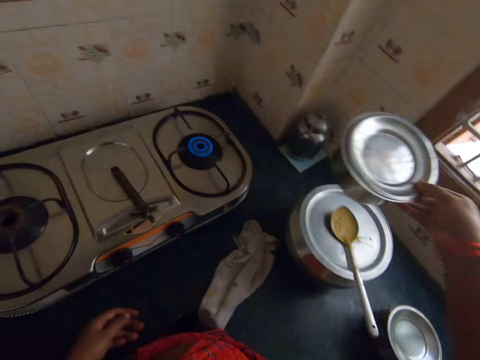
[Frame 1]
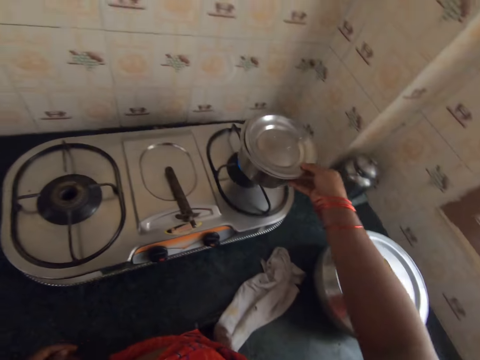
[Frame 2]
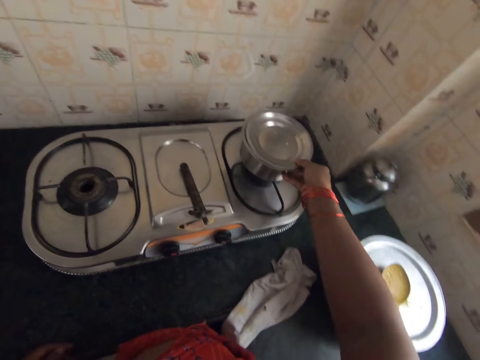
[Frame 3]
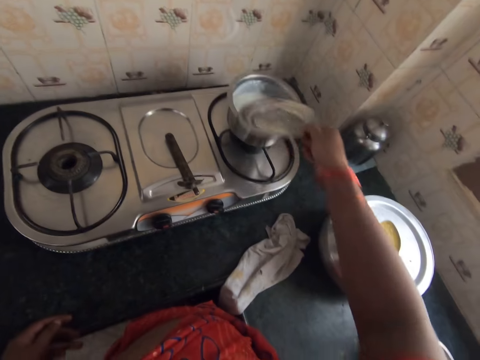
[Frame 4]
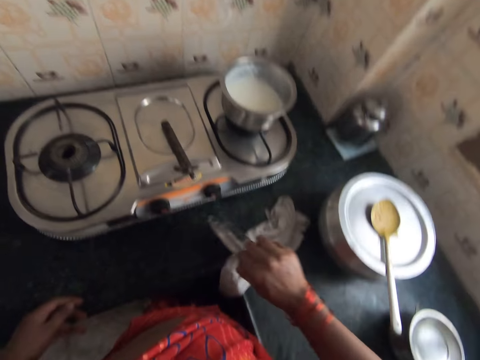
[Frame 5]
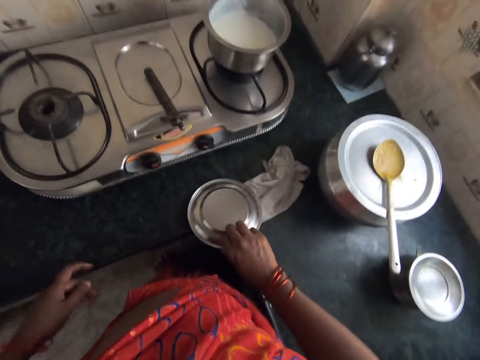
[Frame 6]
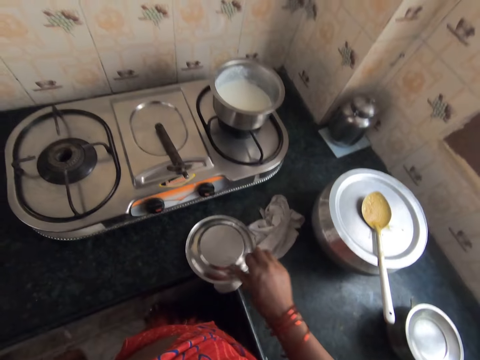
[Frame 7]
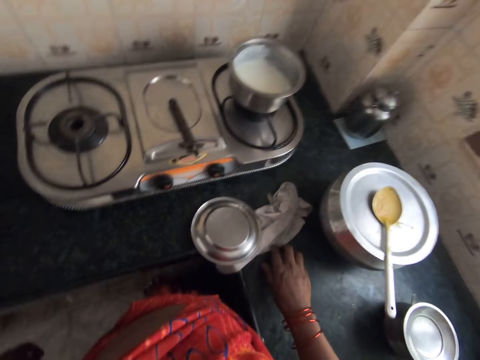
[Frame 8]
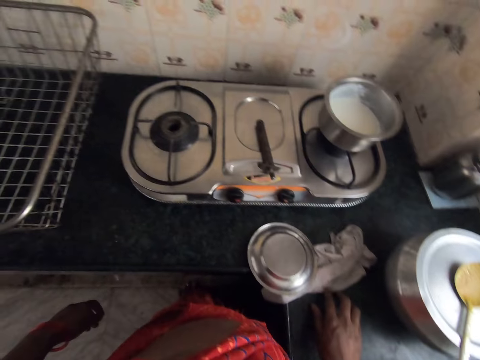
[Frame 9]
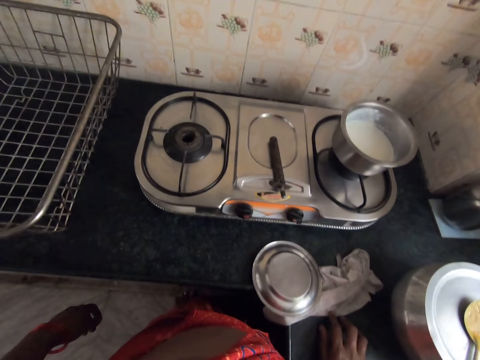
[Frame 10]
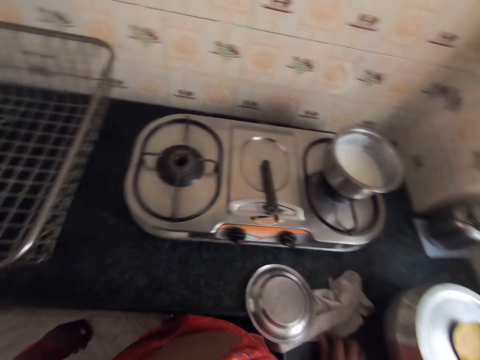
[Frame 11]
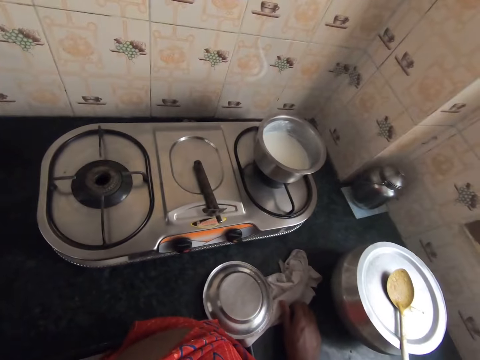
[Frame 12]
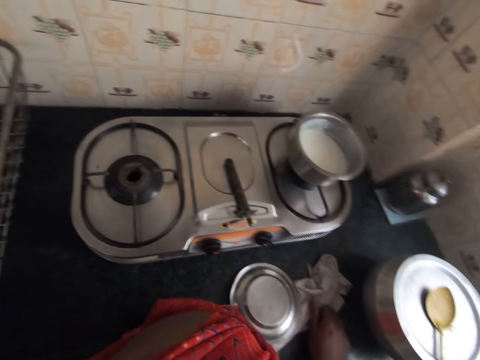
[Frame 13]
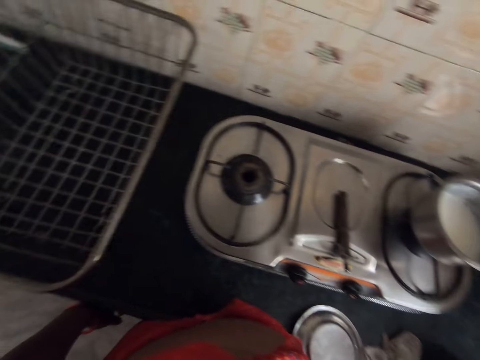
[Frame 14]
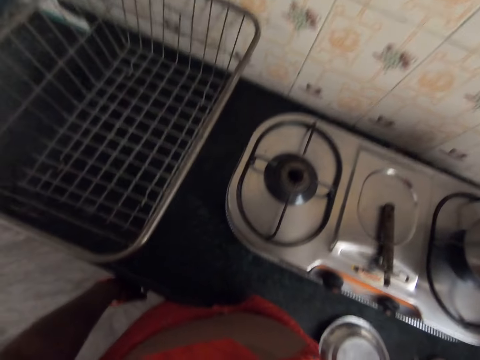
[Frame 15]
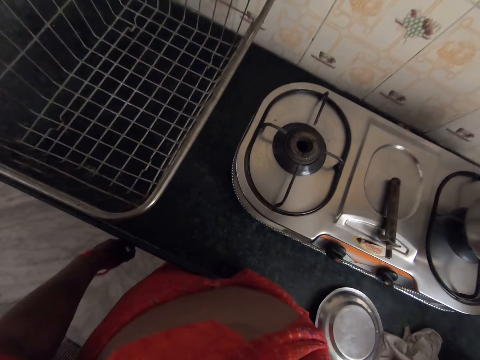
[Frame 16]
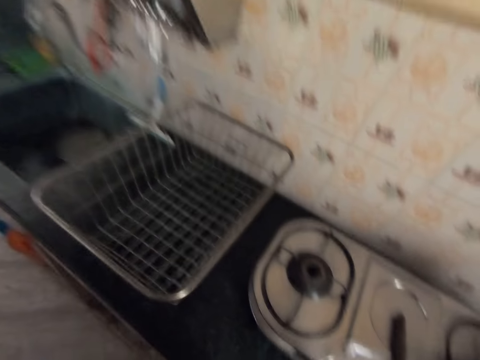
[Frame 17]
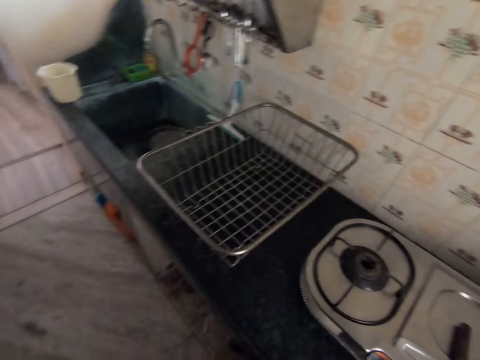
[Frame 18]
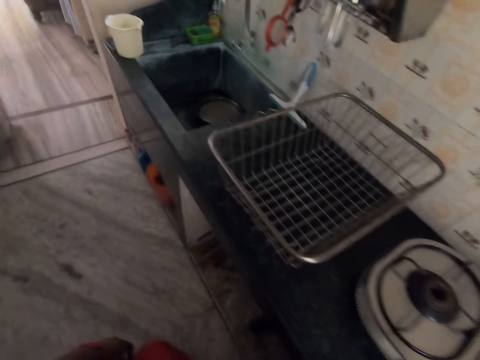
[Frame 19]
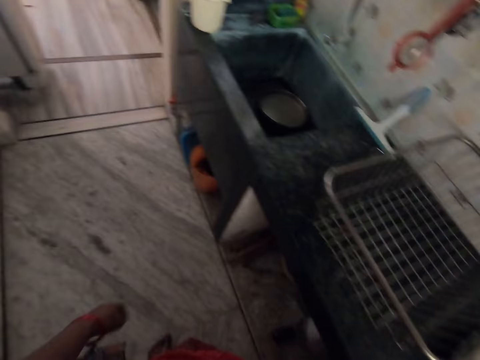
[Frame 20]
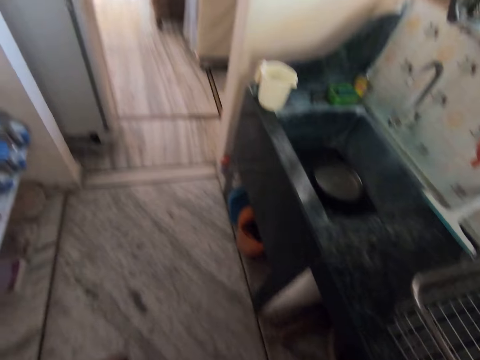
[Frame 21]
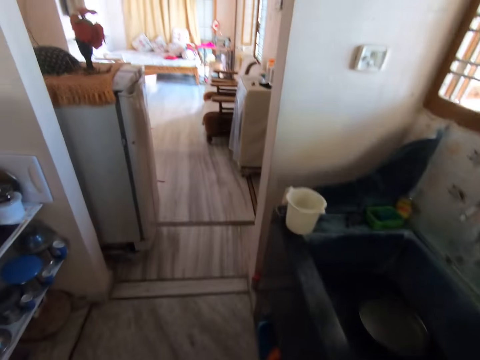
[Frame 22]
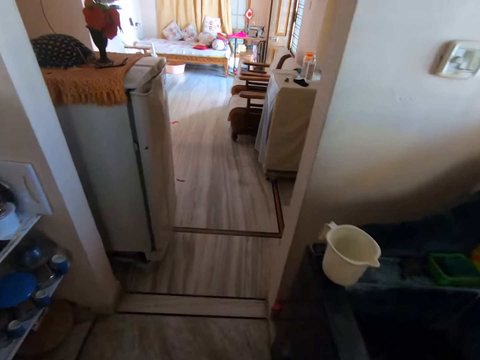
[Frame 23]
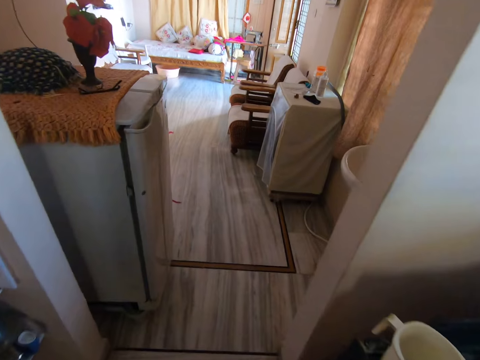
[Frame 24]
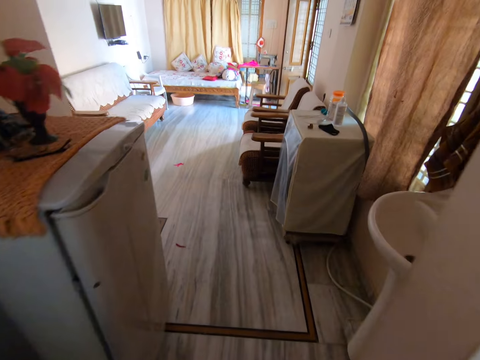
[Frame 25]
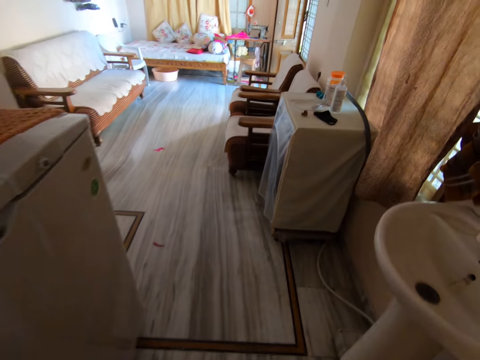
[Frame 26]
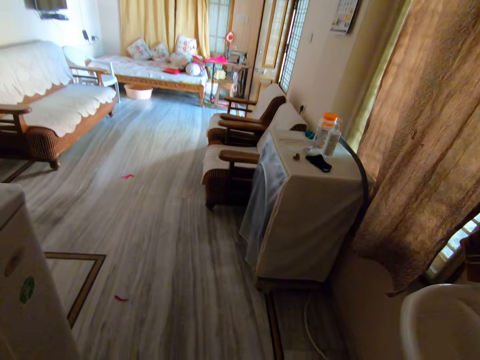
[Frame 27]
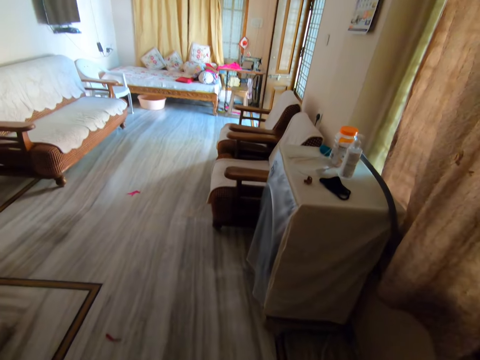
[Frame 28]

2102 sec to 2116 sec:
The camera wearer puts the pot on the stove. They remove the lid from the pot, place down the lid, check the pot on the stove, look around and walk out of the kitchen.

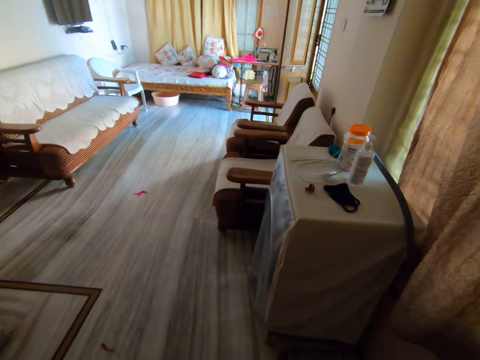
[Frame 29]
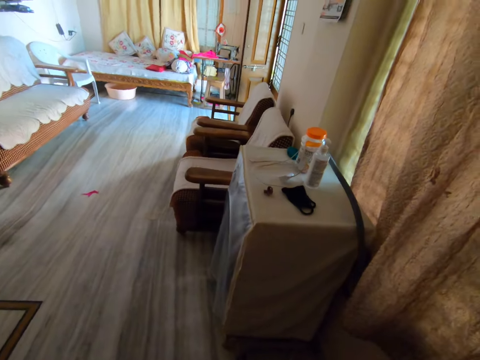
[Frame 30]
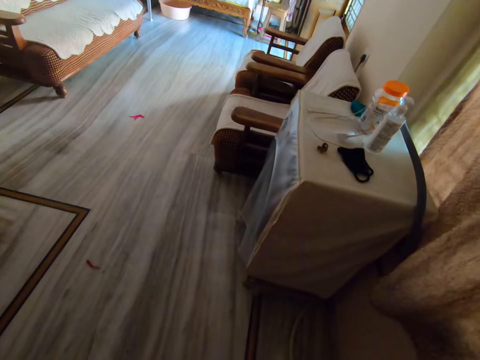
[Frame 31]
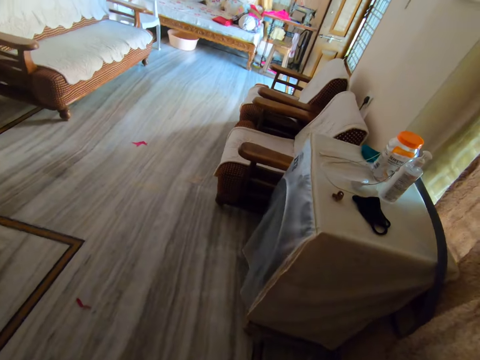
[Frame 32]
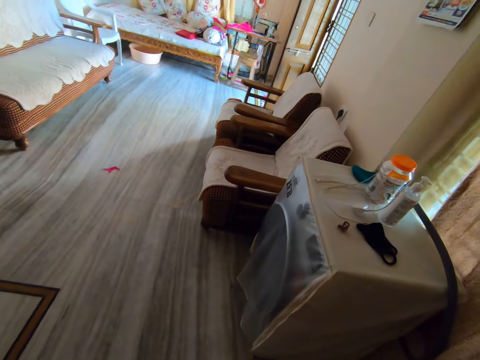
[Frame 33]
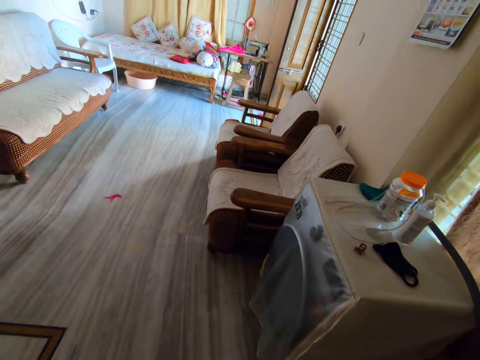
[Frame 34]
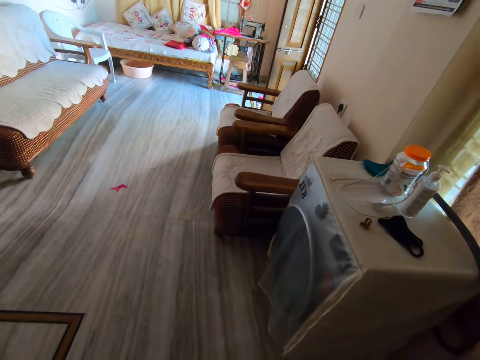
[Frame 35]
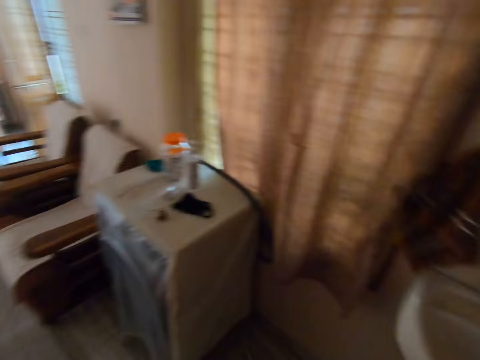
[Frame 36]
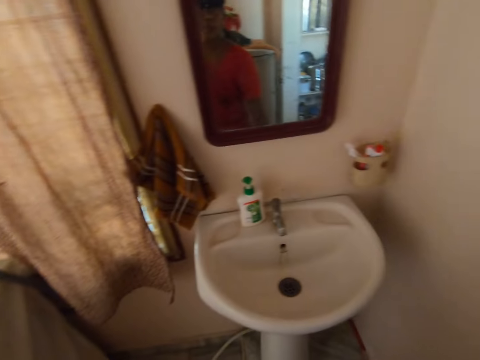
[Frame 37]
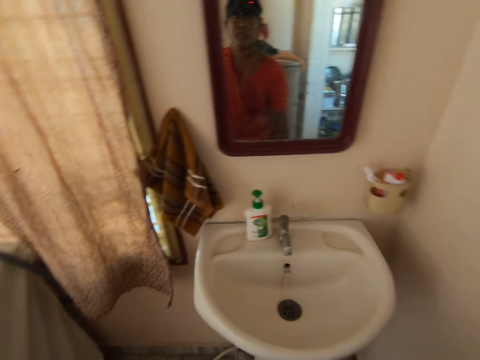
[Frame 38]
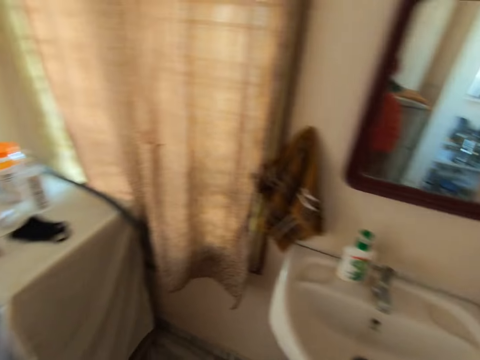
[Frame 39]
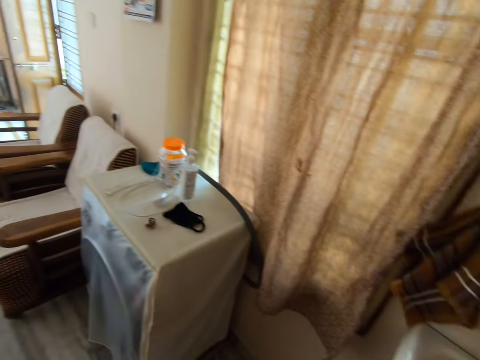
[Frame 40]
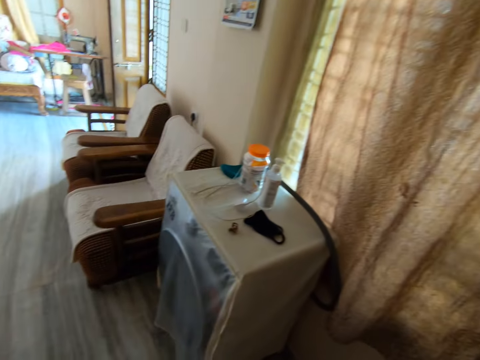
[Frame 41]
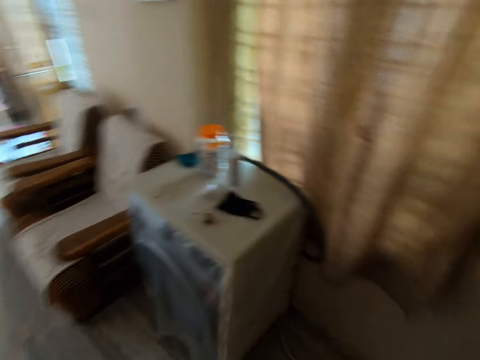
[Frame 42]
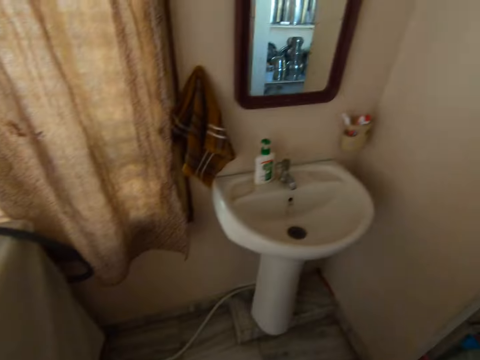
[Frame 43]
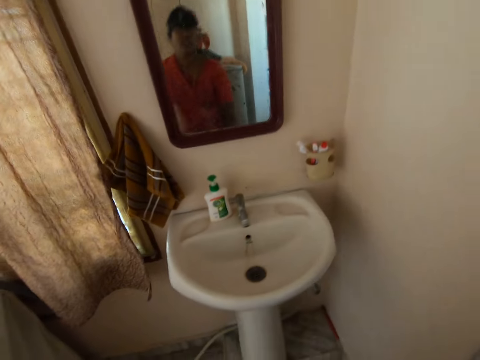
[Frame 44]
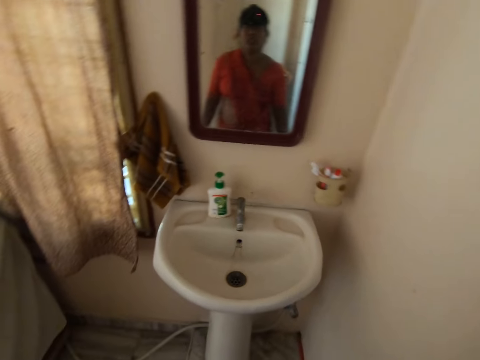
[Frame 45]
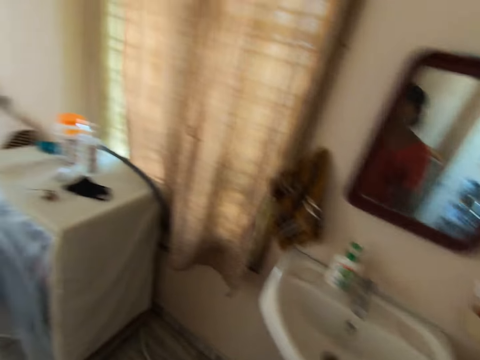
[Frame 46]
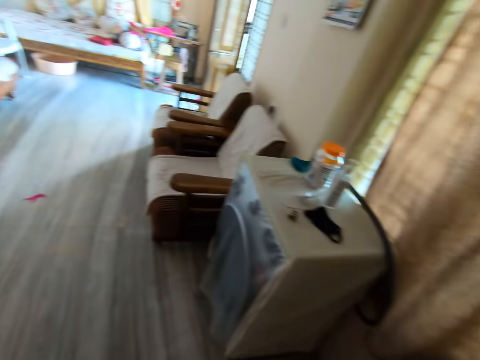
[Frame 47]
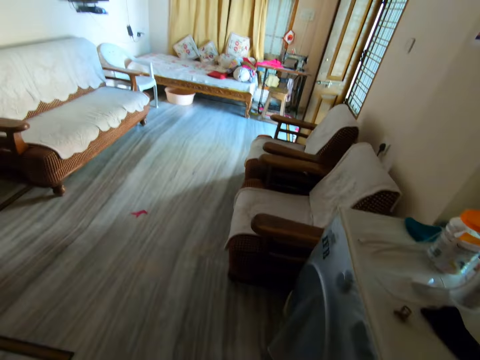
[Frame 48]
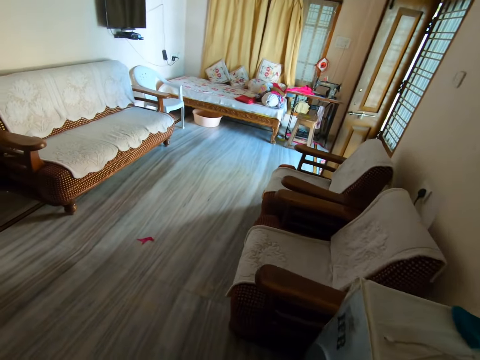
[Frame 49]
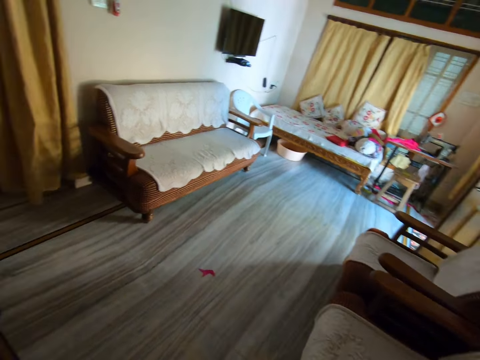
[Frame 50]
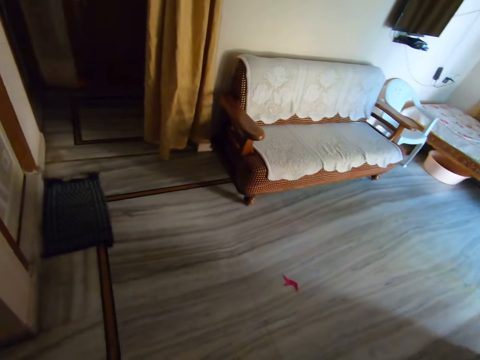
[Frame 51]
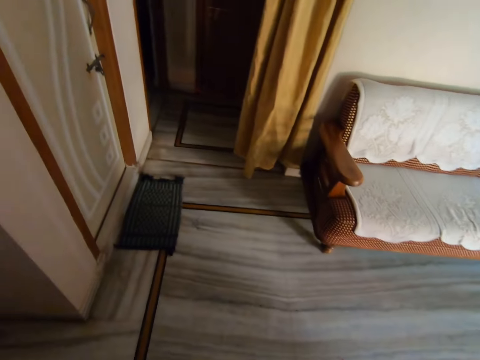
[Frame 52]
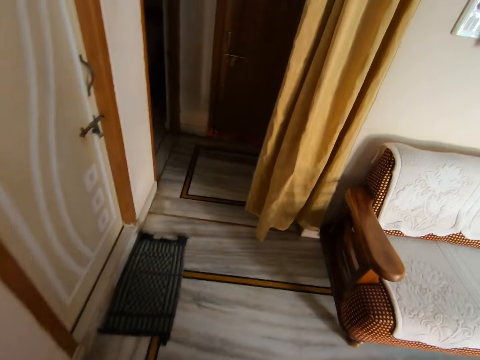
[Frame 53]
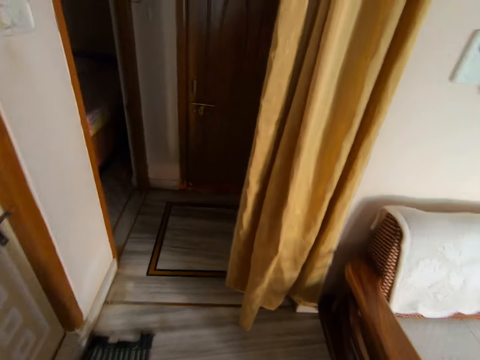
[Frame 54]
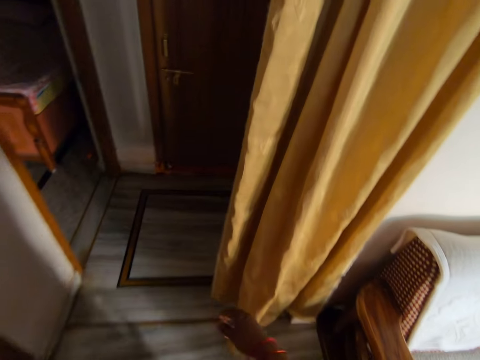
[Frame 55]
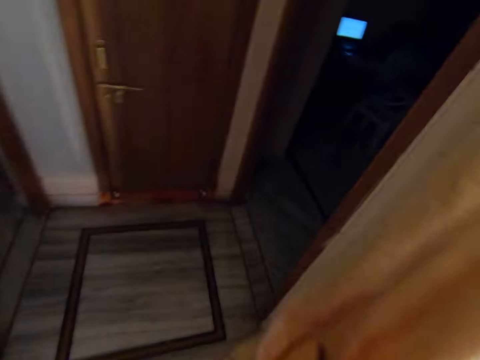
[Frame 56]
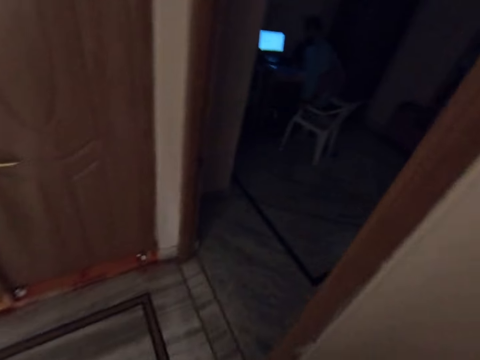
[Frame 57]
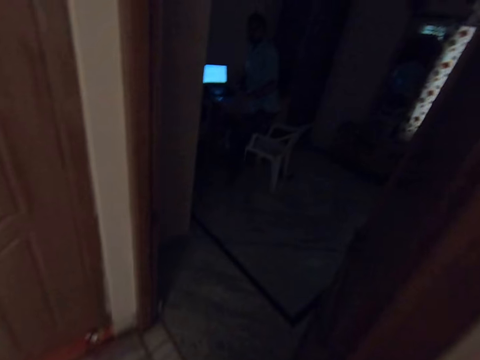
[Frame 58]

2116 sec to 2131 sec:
The camera wearer looks around, turns around and looks at the mirror. They walk in the house and converse with a man.
